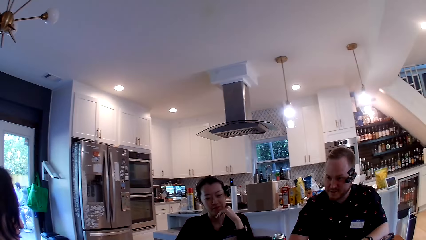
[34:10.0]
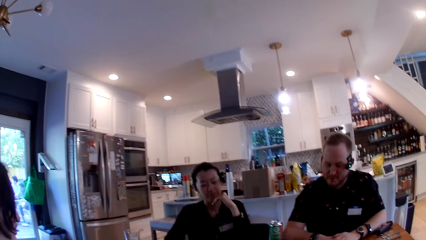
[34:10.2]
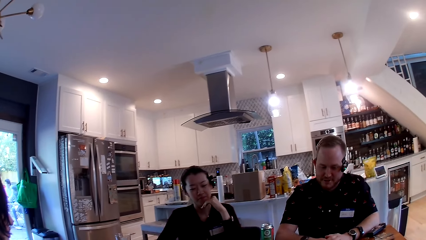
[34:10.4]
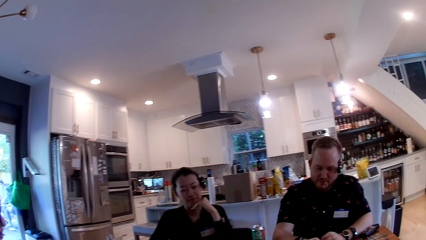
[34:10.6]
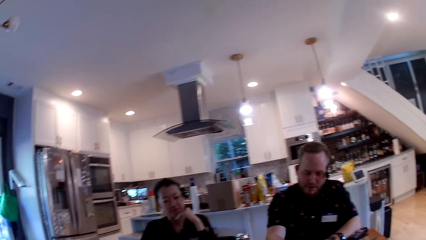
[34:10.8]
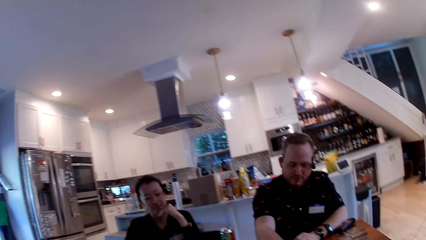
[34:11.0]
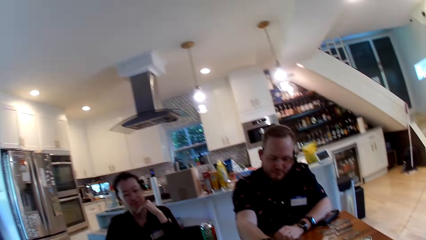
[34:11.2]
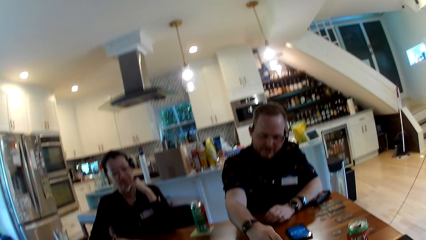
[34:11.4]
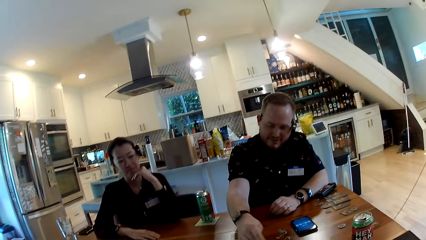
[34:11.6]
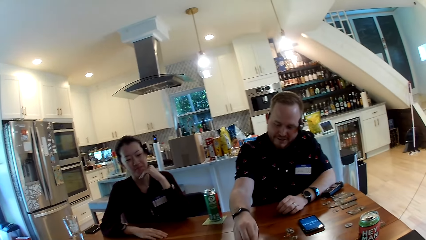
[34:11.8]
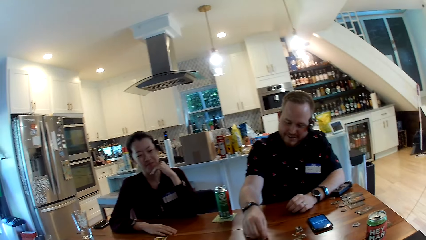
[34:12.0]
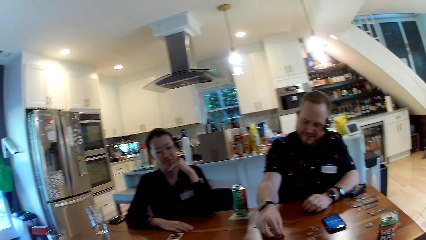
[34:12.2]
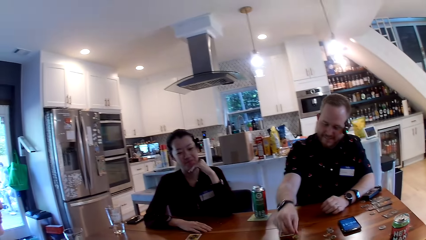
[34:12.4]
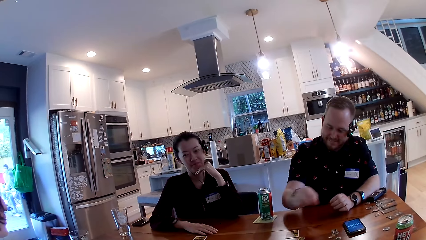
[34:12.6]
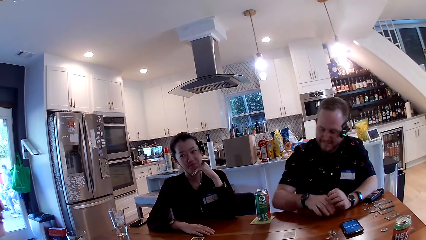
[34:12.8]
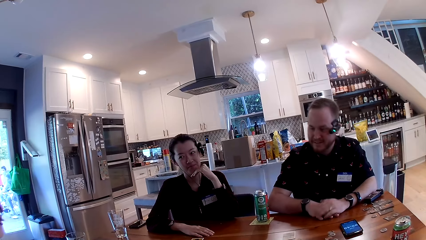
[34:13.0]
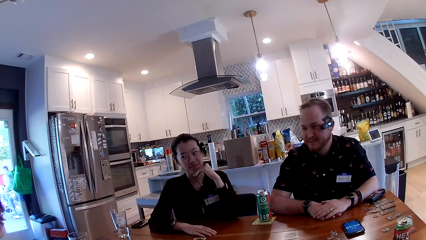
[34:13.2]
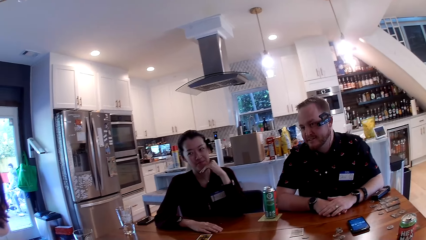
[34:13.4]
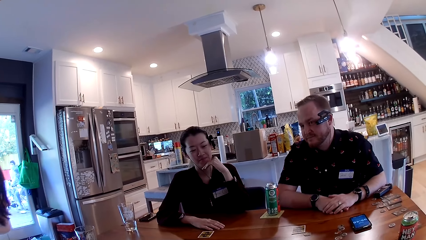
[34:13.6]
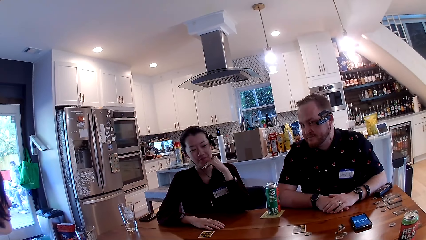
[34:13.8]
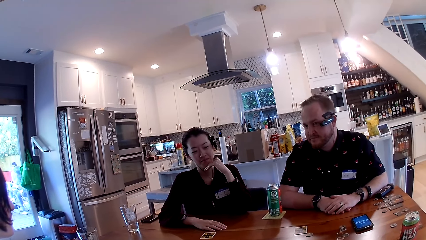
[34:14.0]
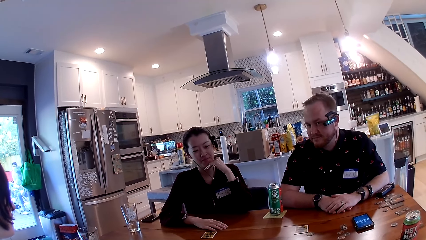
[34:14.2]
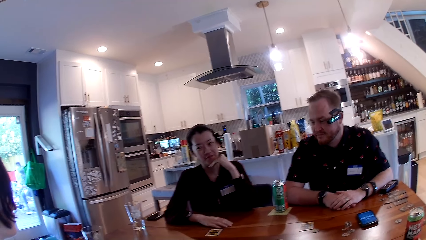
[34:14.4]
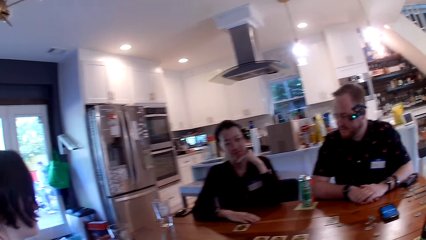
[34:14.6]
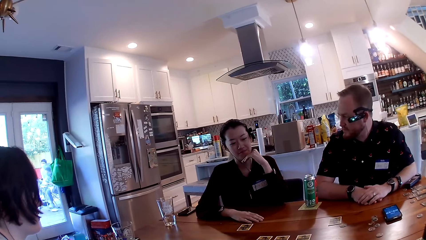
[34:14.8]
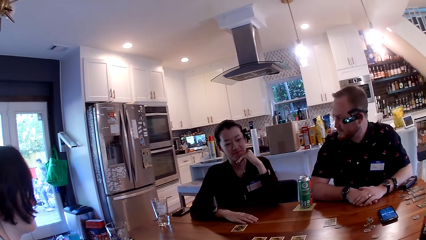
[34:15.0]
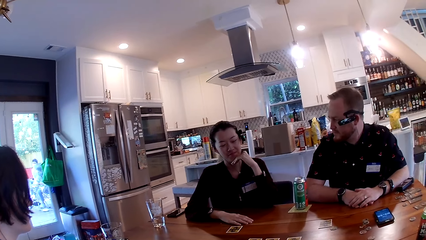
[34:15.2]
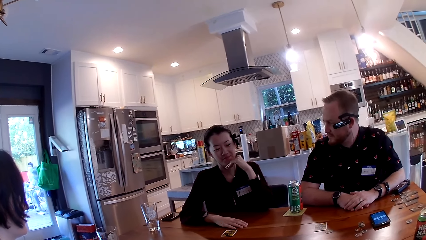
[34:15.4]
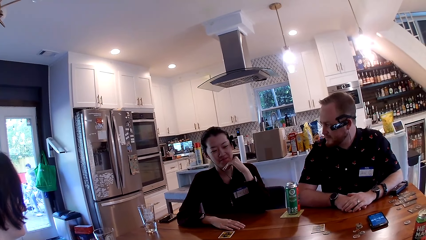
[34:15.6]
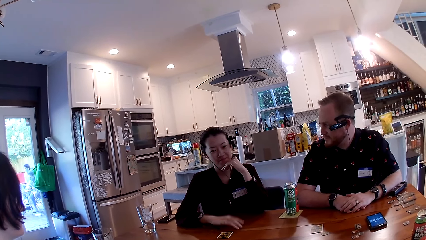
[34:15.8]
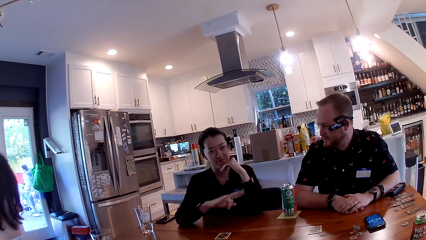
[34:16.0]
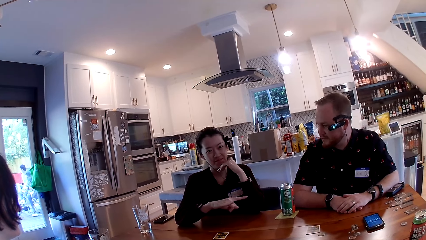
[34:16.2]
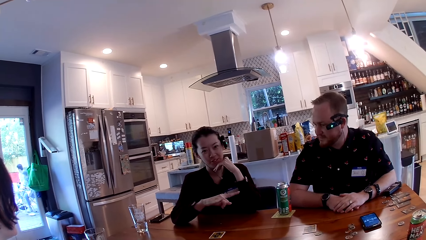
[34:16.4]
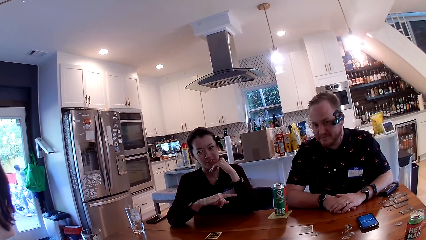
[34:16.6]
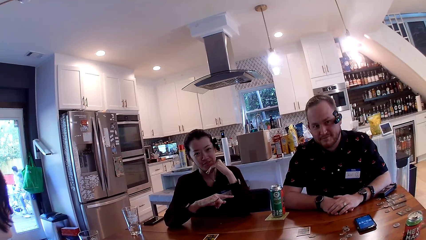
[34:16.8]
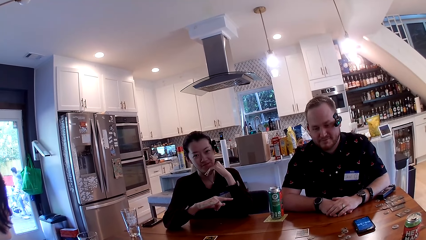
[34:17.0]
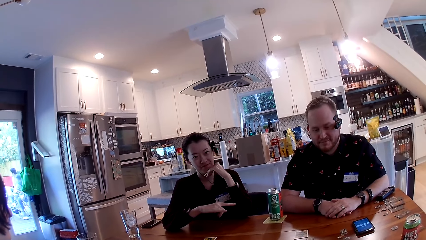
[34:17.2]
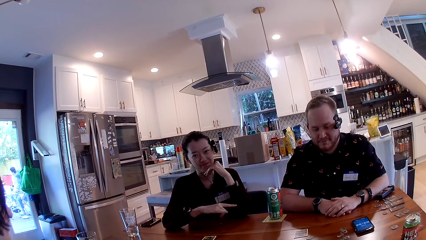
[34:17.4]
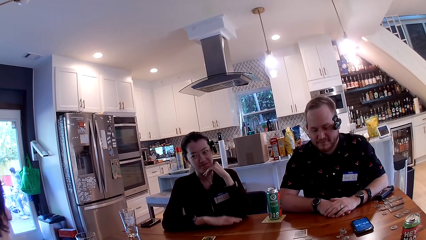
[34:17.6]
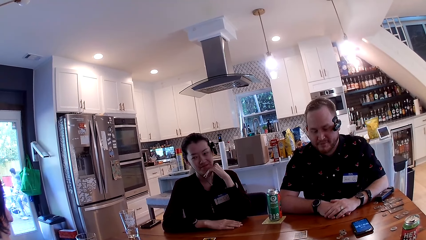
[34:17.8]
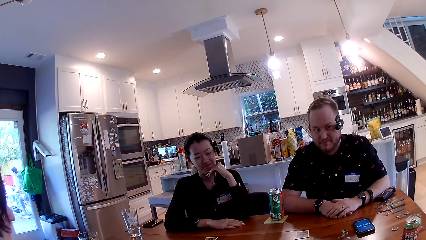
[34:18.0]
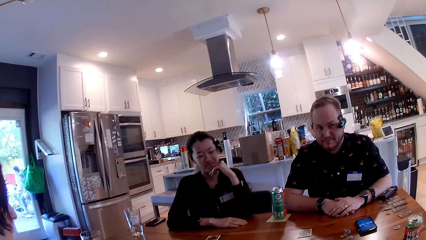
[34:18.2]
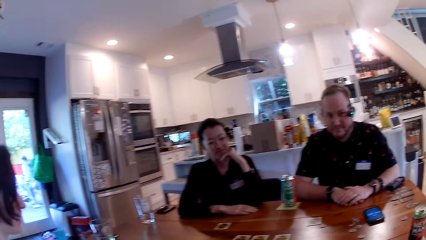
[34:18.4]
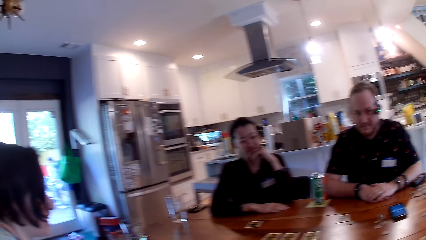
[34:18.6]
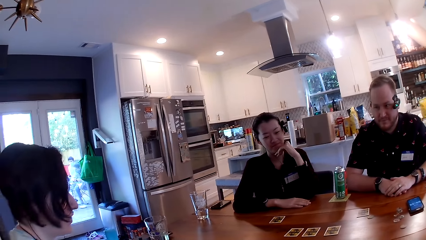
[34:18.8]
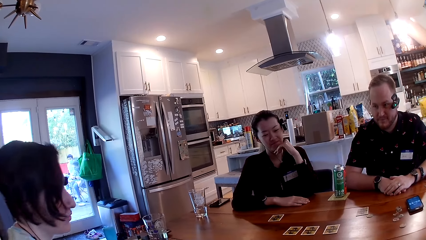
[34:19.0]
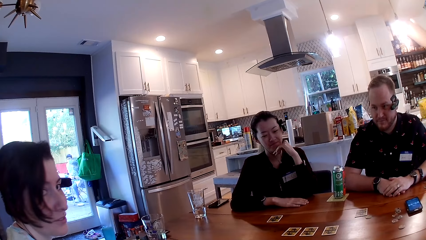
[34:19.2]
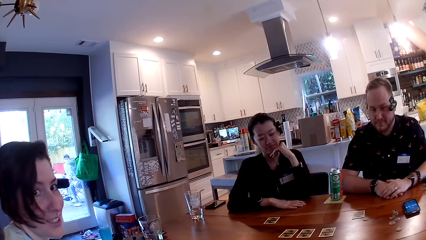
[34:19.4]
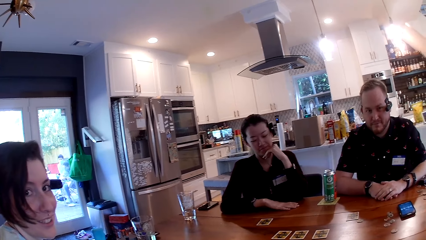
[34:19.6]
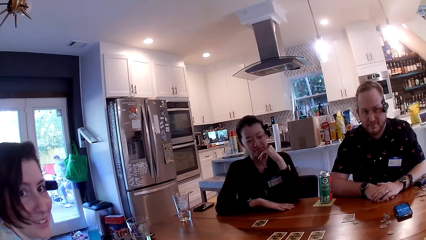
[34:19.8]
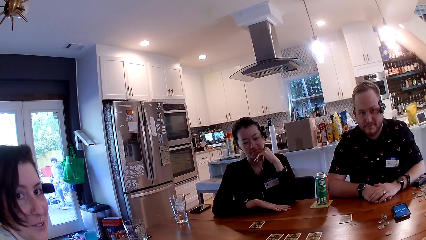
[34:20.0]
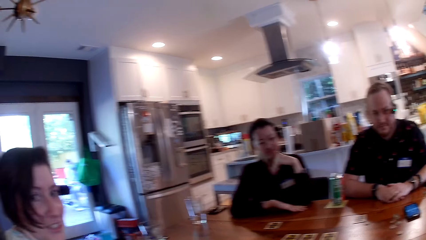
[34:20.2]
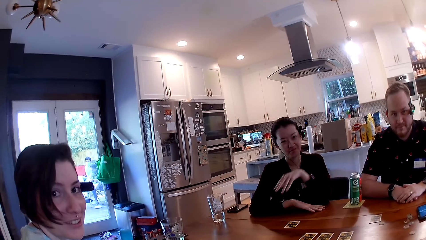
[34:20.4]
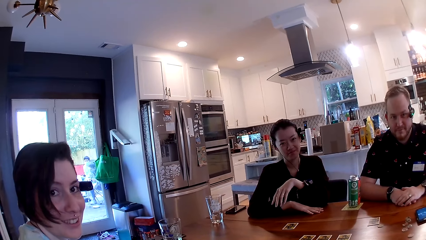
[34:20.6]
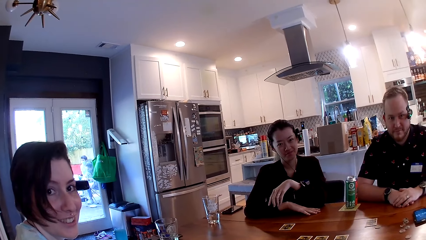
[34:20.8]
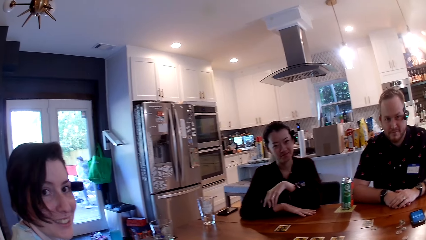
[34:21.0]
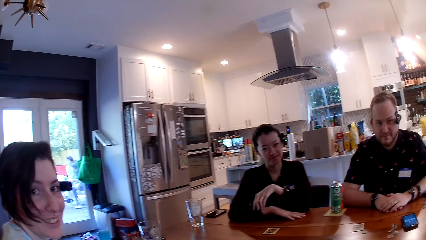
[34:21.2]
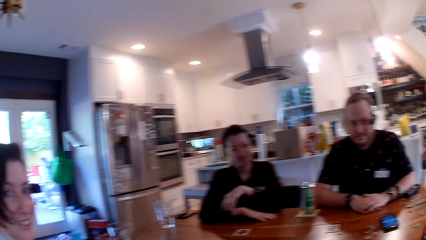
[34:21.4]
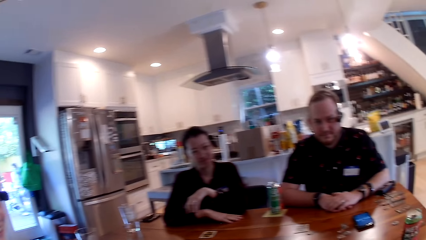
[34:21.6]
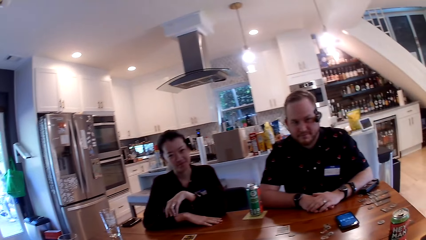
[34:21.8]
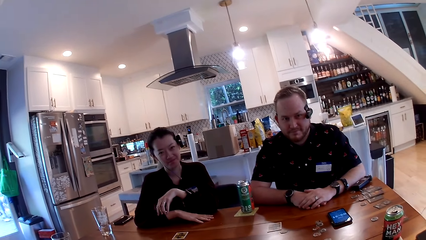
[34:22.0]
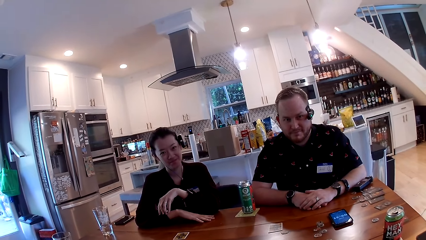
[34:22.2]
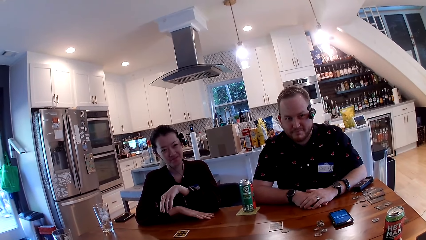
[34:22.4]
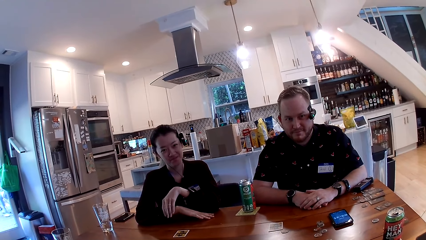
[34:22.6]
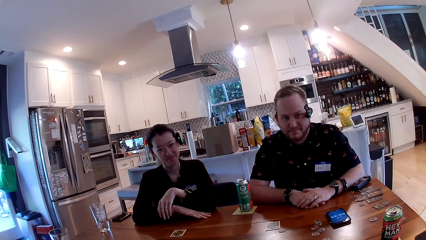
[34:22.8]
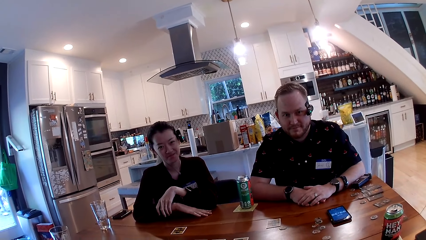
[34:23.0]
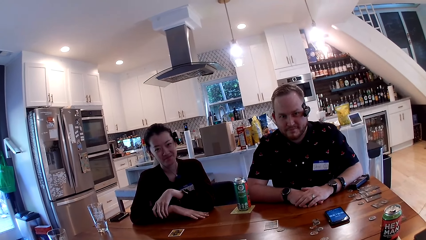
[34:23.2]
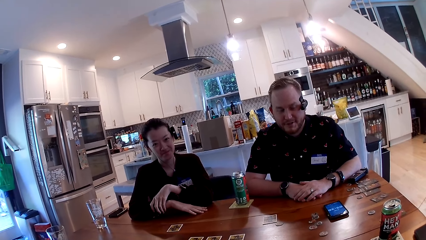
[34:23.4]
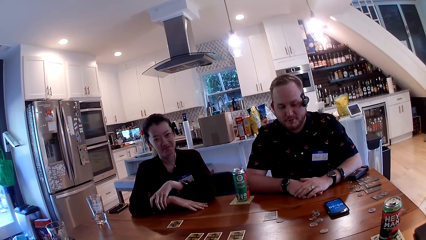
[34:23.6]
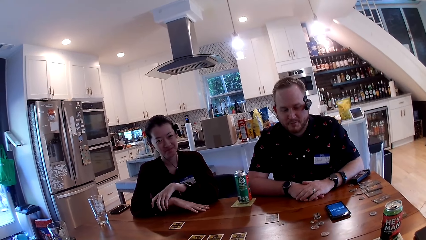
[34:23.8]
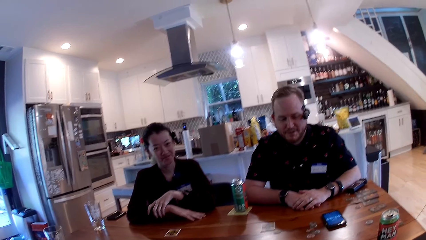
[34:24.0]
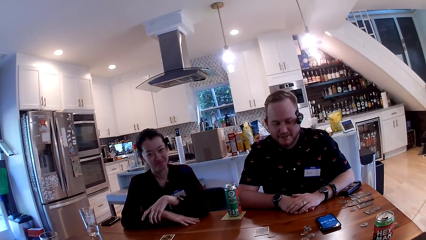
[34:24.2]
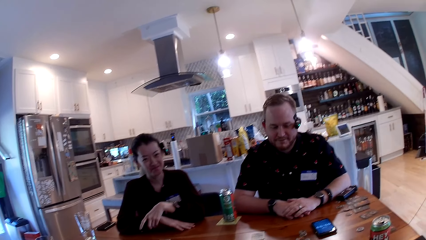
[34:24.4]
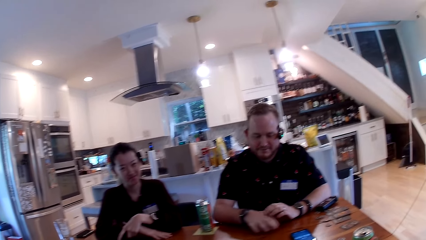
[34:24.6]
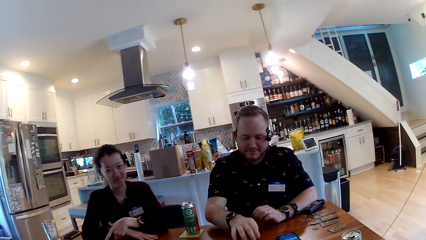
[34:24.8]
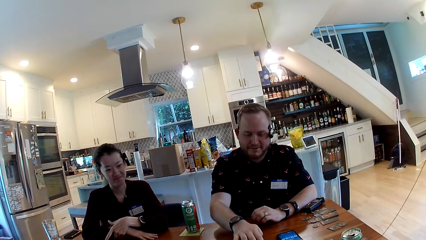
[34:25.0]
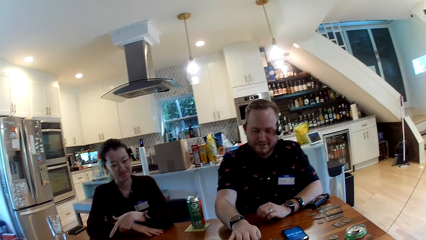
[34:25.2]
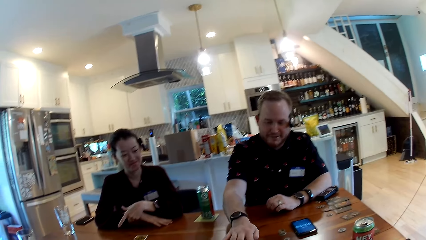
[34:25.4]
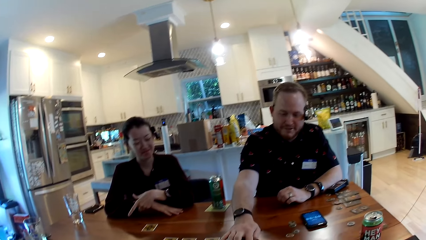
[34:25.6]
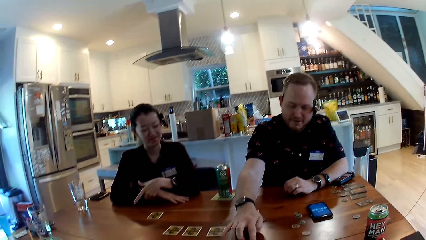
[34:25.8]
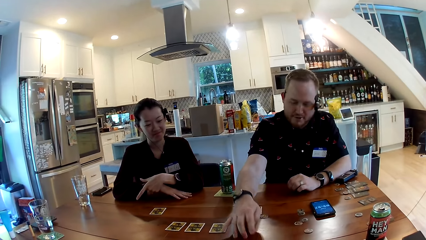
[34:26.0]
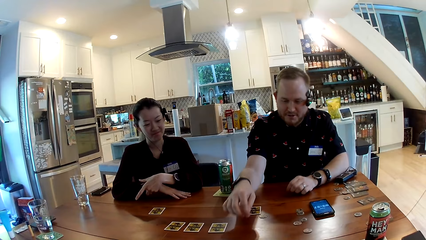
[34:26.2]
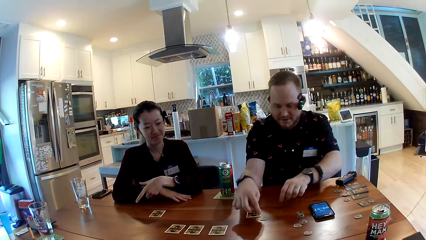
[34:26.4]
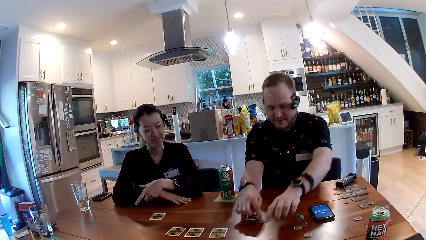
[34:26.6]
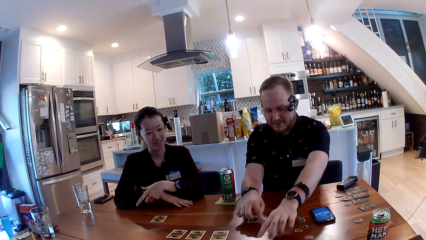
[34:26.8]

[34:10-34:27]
A man moves something. The camera wearer looks around. They converse with the man, a woman and another woman. The man moves a coin with his right hand to the camera wearer. He swaps something on the table.
